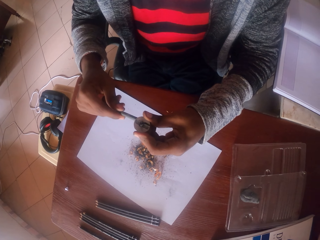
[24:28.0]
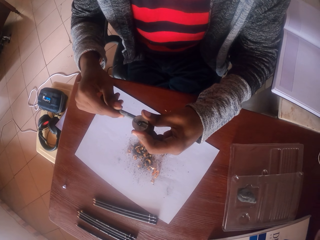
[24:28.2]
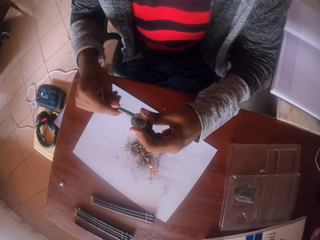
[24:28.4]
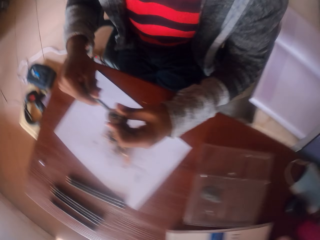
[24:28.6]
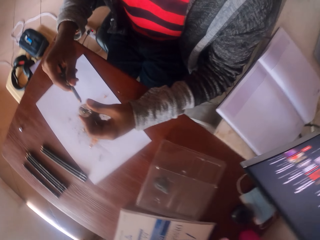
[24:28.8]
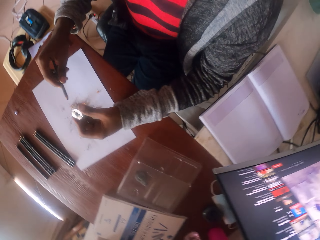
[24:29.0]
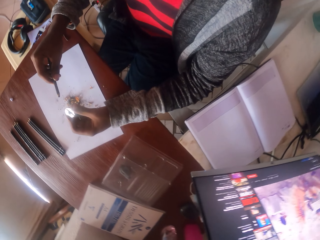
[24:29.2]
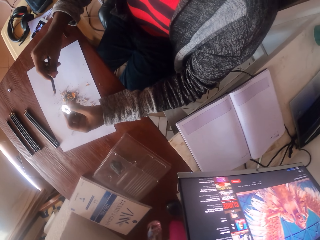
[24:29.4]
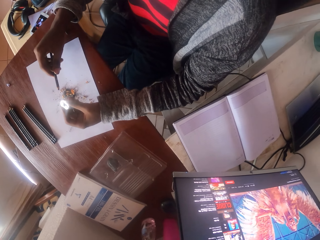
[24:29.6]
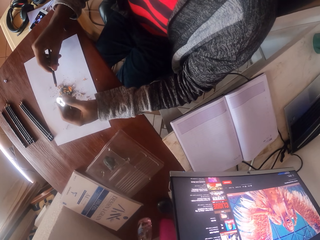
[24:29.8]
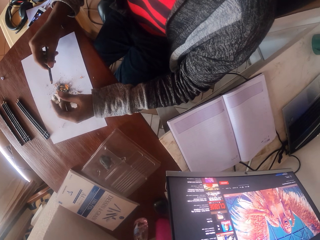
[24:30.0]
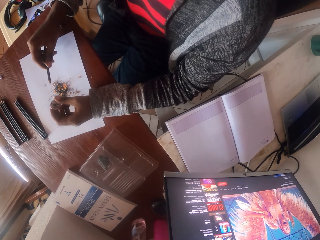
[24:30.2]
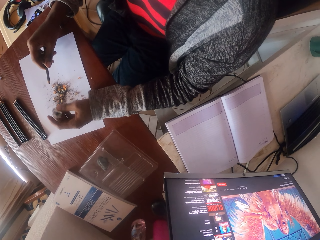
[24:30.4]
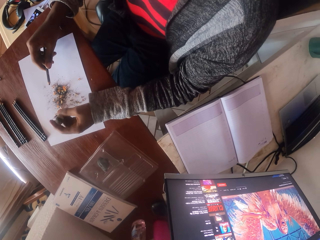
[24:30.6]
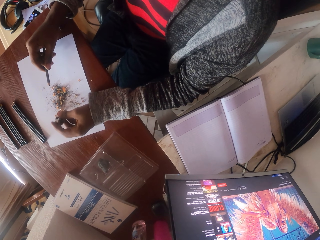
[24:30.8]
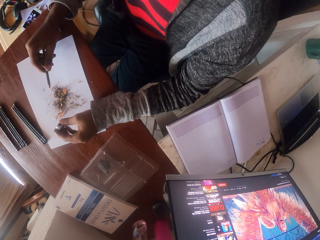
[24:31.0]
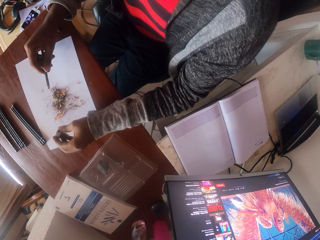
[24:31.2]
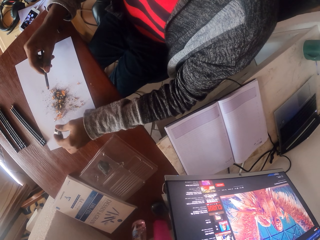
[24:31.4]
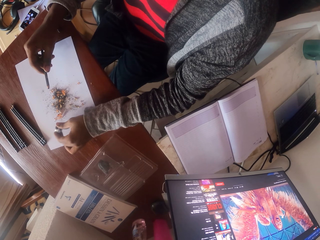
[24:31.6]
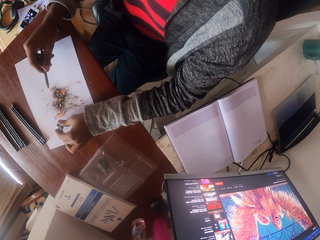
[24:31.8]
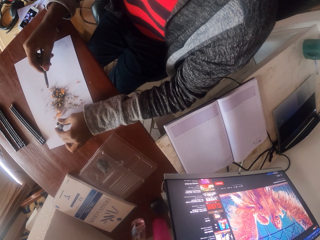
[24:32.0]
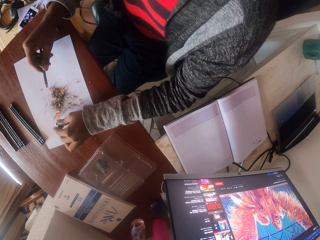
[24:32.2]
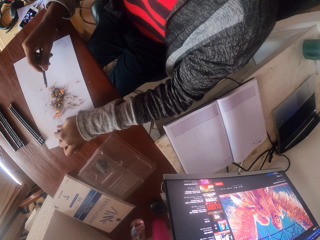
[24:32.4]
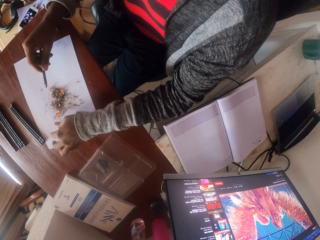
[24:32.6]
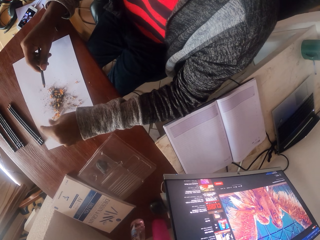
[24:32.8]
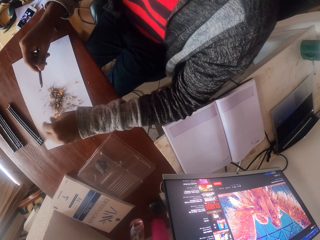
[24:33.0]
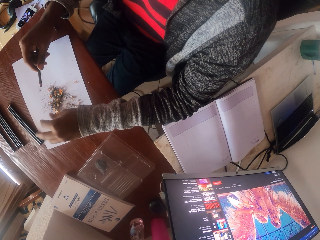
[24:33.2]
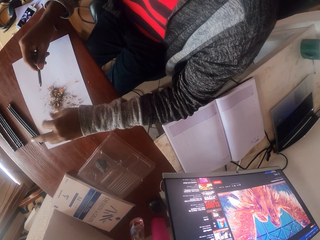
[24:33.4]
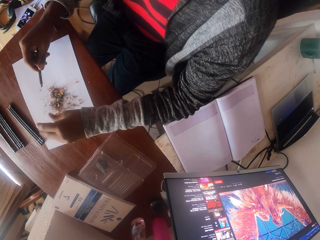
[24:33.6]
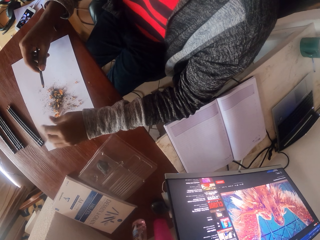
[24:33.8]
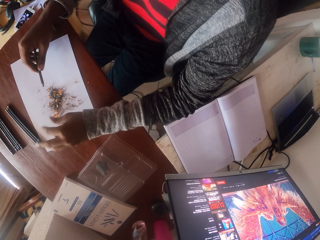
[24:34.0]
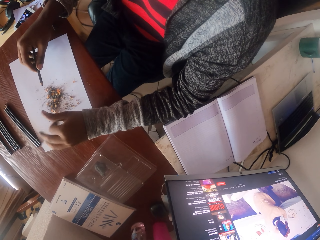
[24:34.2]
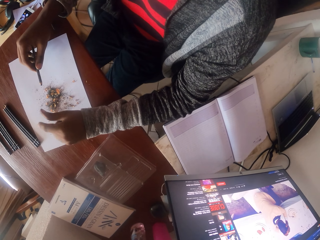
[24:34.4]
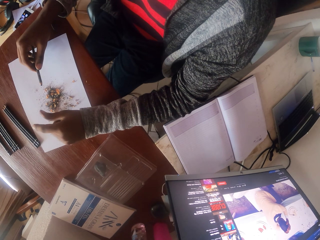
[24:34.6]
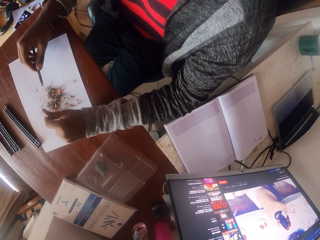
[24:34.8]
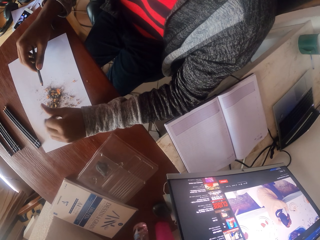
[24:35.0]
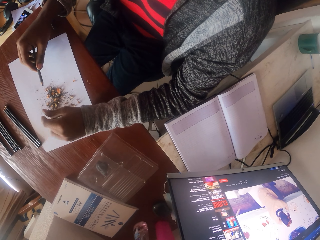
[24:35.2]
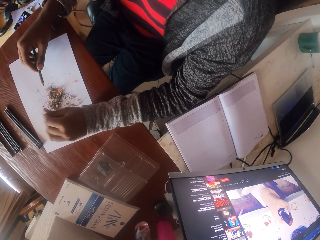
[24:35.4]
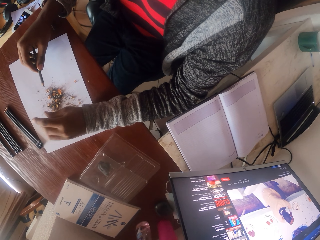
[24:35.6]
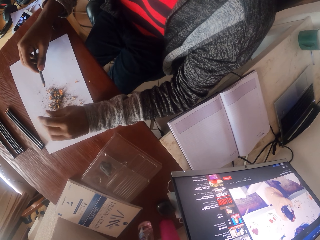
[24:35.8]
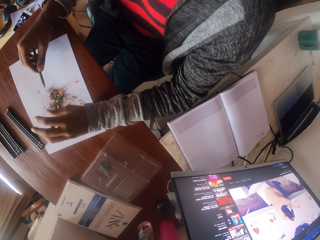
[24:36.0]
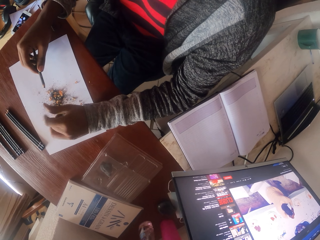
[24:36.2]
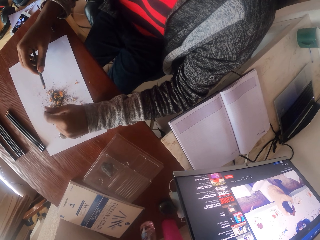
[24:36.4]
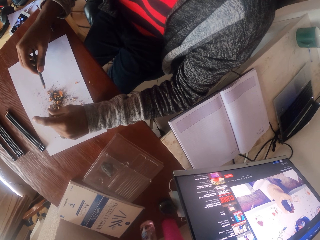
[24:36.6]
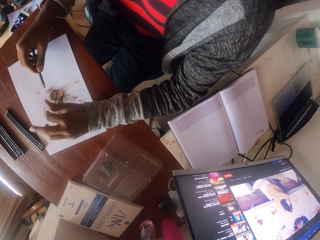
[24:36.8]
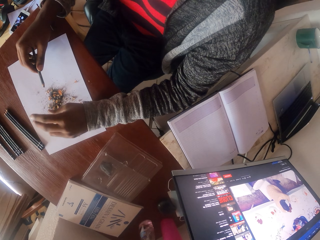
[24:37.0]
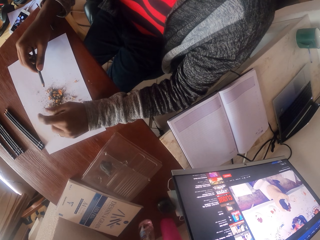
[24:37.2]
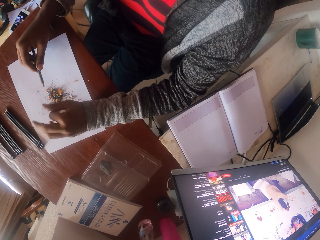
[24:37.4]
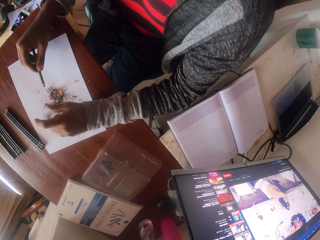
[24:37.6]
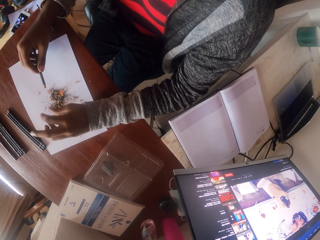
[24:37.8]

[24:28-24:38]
The camera wearer sharpens a pencil. They tap the pencil sharpener on the paper. They move fingers and put the pencil sharpener on the paper. They shake hands.

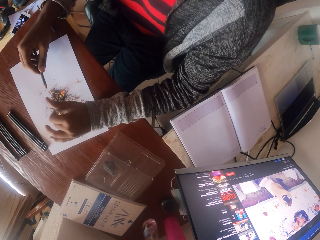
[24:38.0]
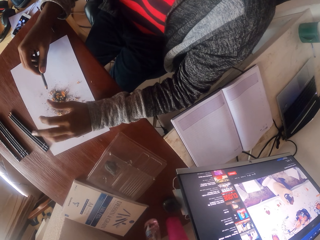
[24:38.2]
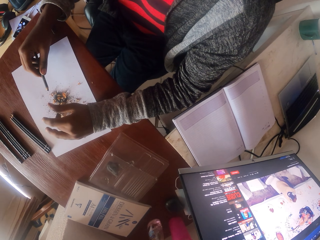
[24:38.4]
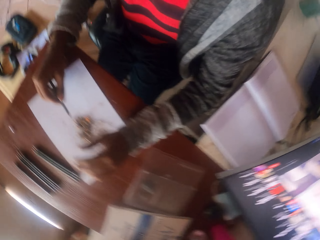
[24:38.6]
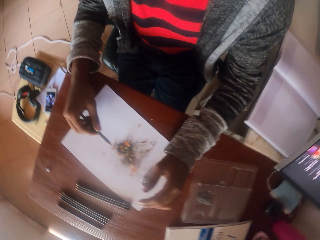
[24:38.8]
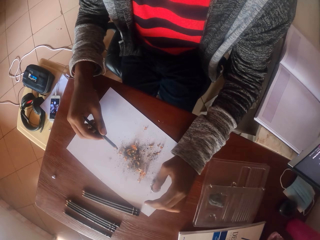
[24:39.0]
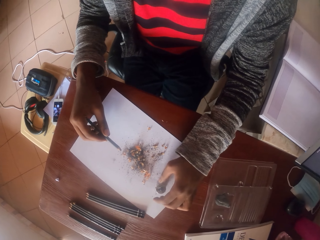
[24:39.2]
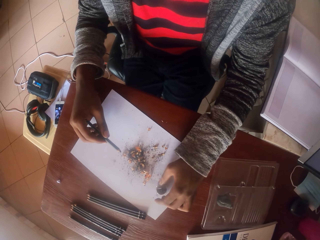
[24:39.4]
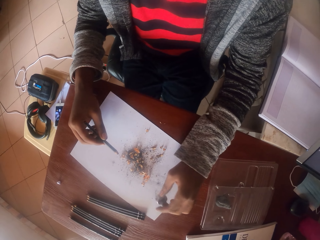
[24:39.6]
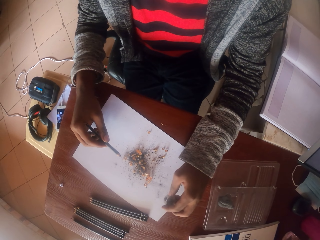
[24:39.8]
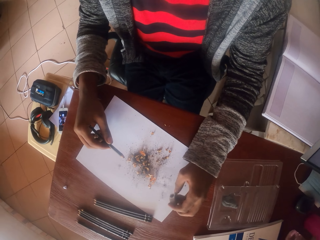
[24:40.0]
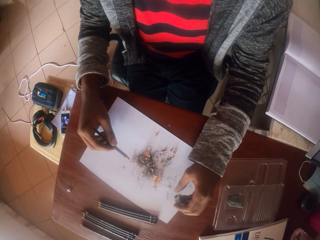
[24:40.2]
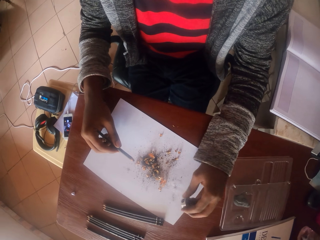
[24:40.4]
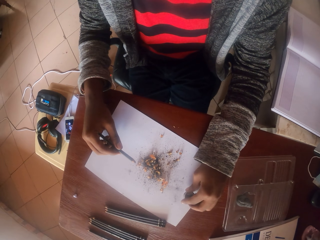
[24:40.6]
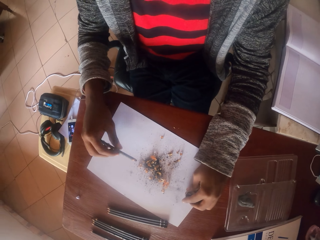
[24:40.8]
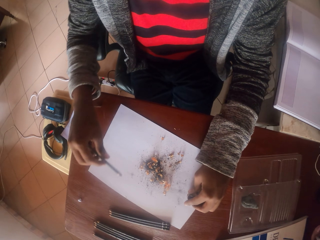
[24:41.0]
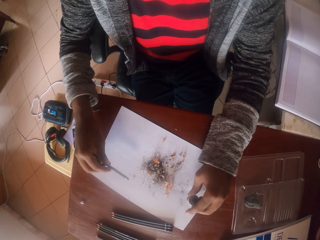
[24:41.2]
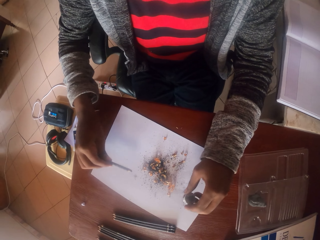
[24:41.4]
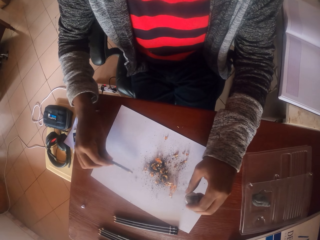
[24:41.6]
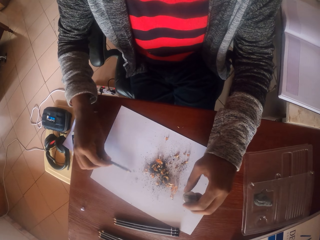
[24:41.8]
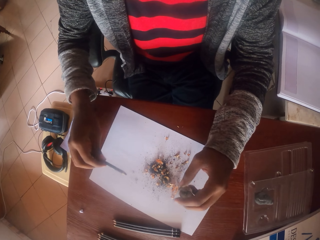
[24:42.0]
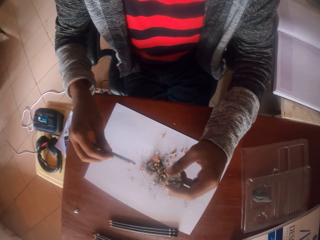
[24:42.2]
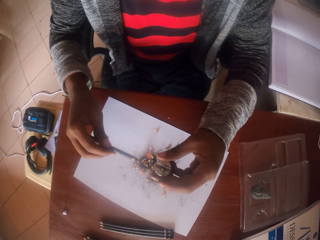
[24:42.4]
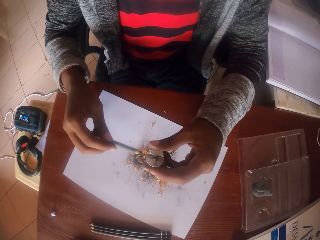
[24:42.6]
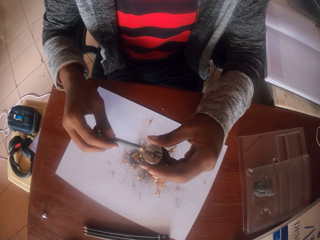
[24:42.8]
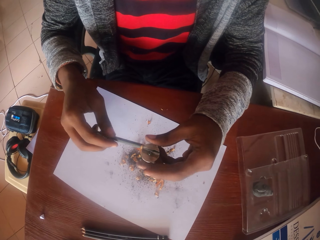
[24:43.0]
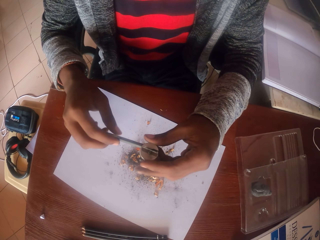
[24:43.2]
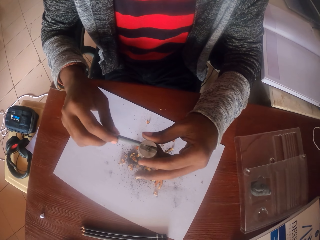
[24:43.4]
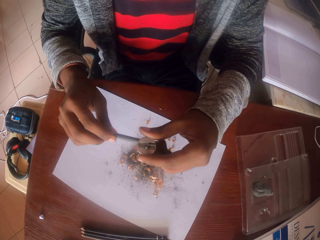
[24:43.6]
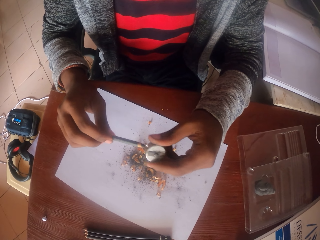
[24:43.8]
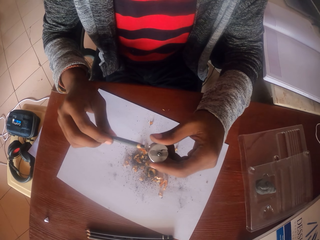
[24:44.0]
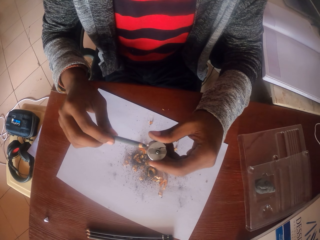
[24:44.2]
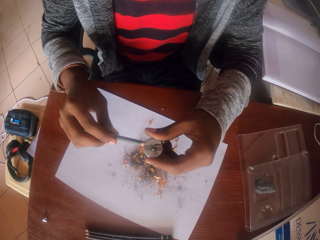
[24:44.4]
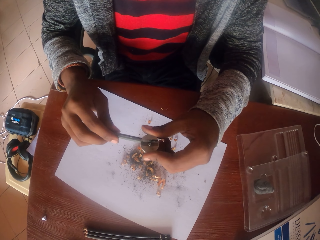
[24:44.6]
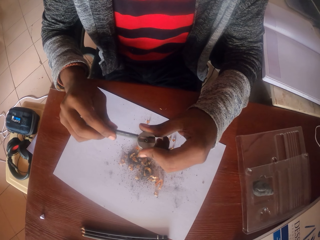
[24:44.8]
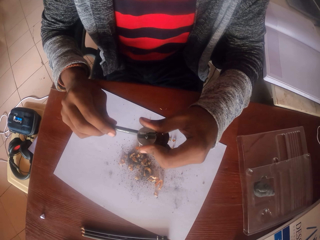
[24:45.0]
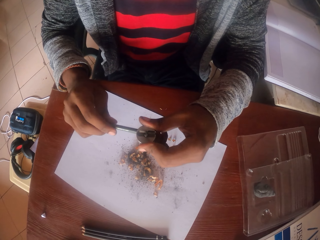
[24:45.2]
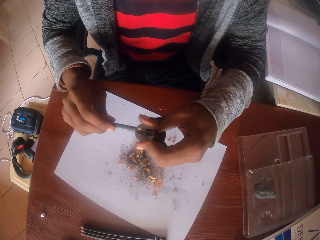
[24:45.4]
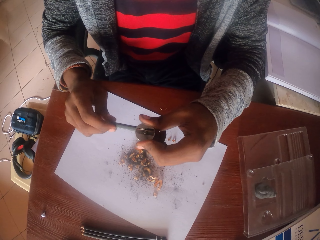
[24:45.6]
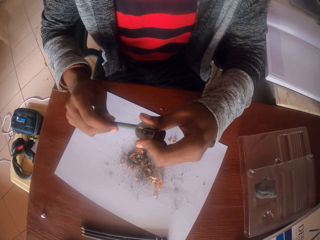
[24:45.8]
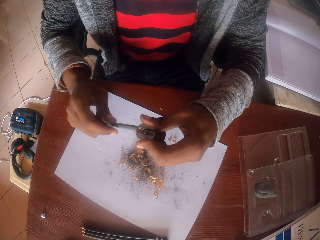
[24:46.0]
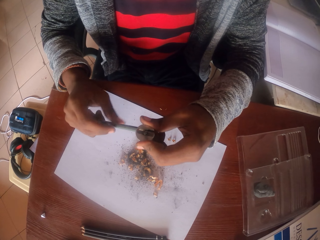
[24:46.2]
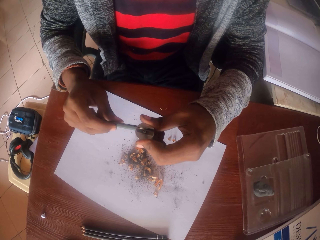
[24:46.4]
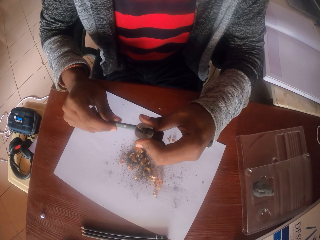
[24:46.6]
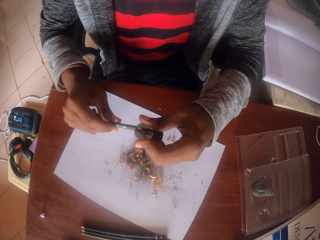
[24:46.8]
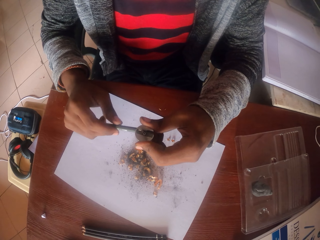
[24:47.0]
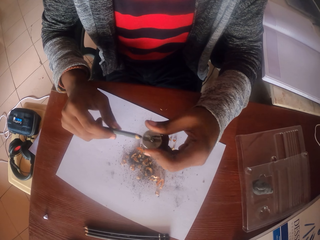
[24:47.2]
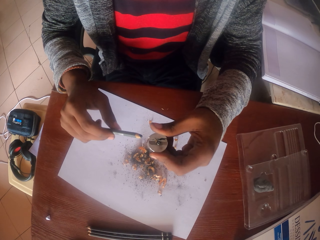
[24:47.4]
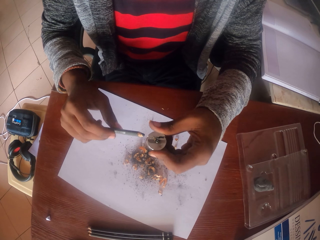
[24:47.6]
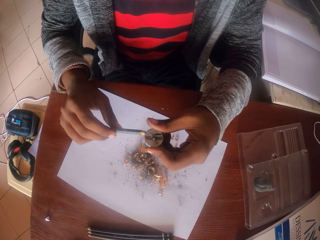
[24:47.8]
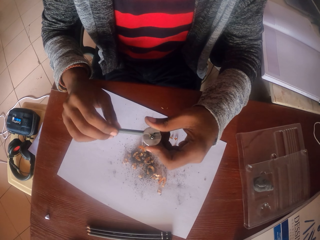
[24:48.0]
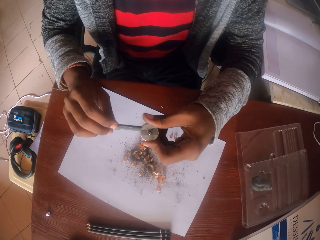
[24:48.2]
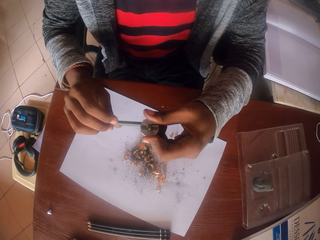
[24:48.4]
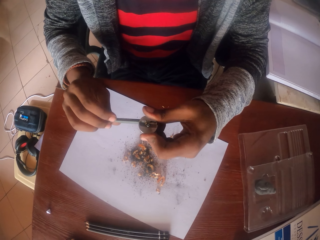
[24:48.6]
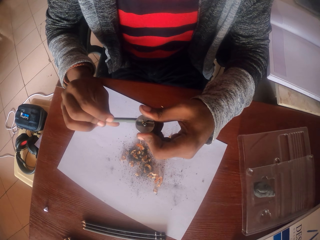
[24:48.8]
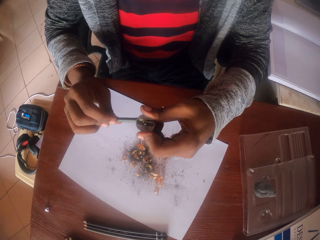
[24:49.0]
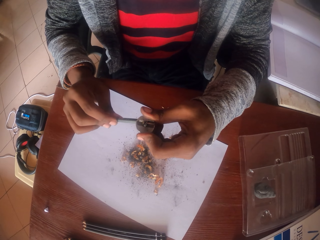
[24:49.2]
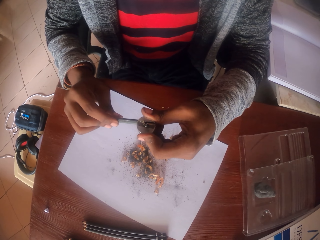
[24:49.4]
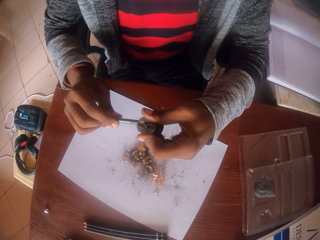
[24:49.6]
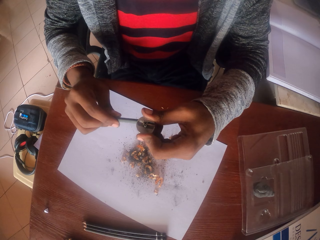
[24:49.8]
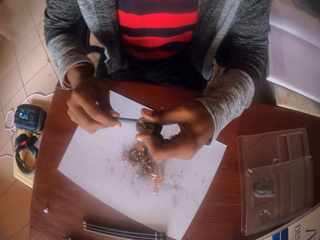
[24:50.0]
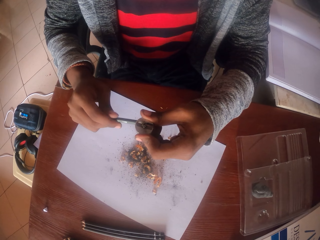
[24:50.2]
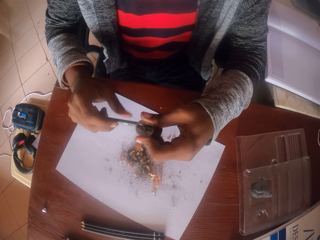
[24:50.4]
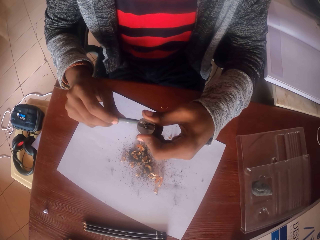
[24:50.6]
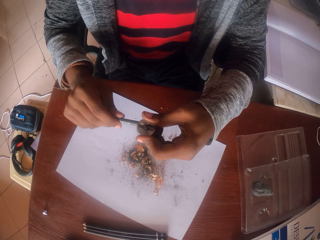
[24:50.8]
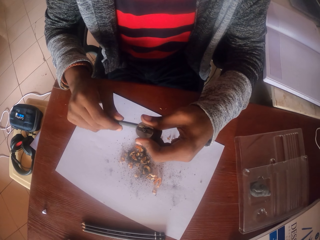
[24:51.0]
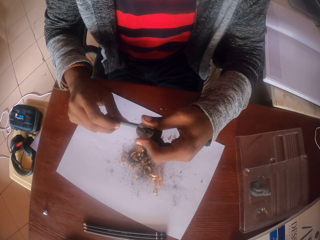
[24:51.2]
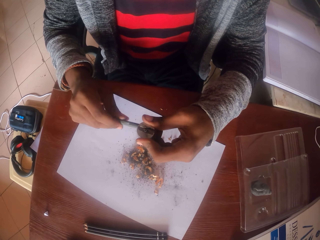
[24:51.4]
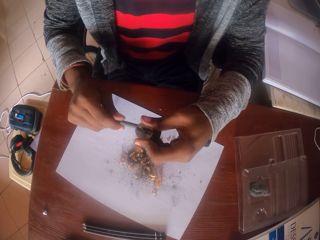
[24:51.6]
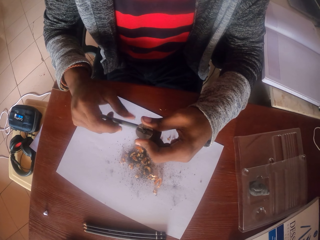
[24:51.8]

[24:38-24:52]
The camera wearer picks up the pencil sharpener from the table. They tap the pencil on the paper. They sharpen the pencil. They remove the pencil from the sharpener. They sharpen the pencil.
